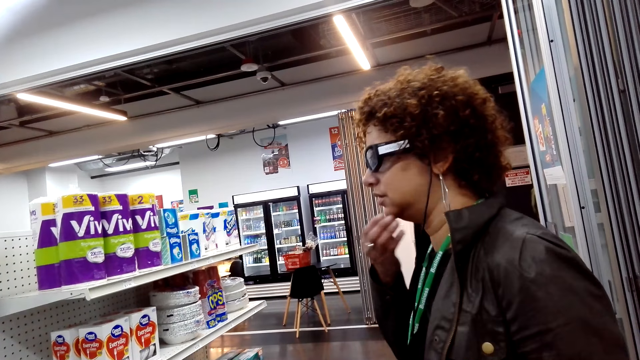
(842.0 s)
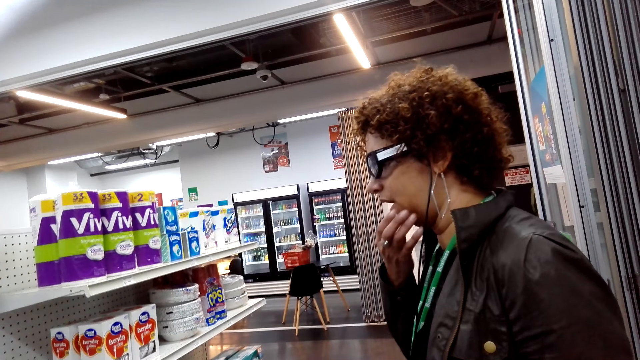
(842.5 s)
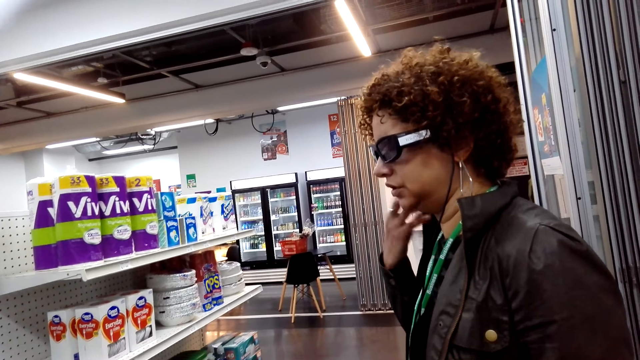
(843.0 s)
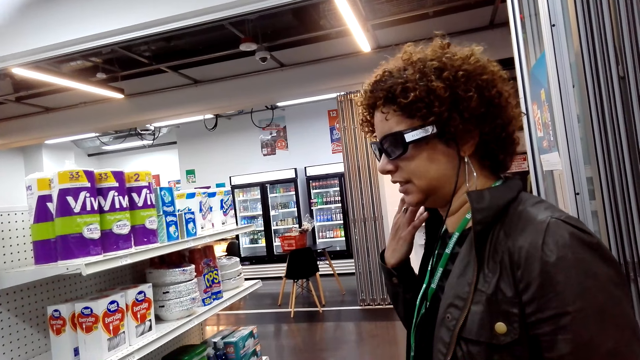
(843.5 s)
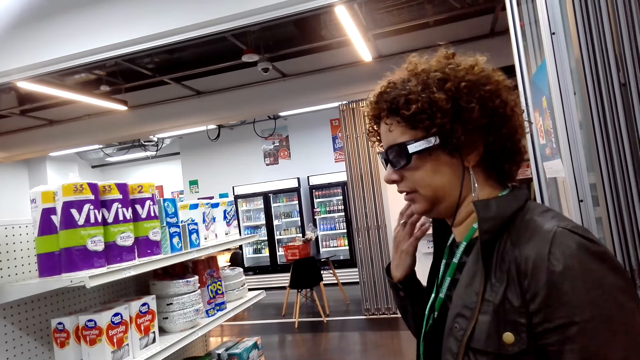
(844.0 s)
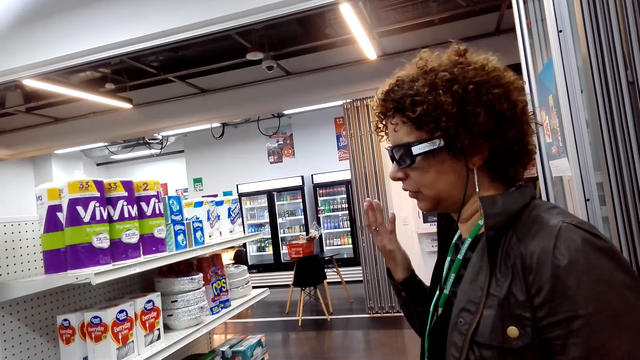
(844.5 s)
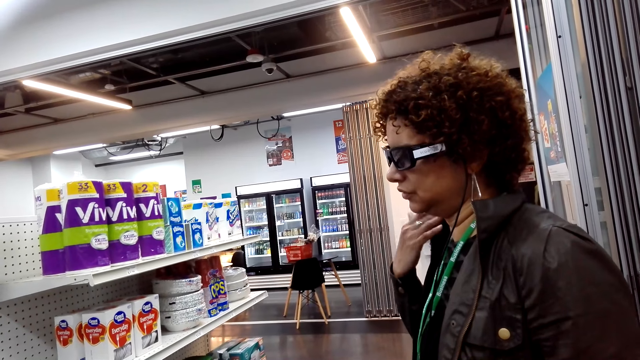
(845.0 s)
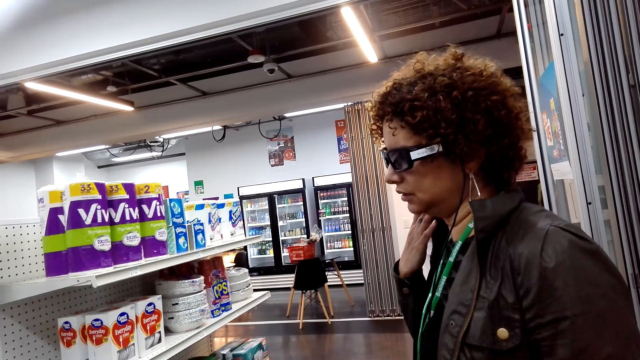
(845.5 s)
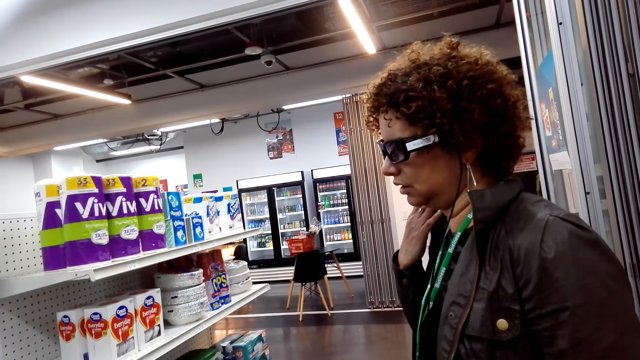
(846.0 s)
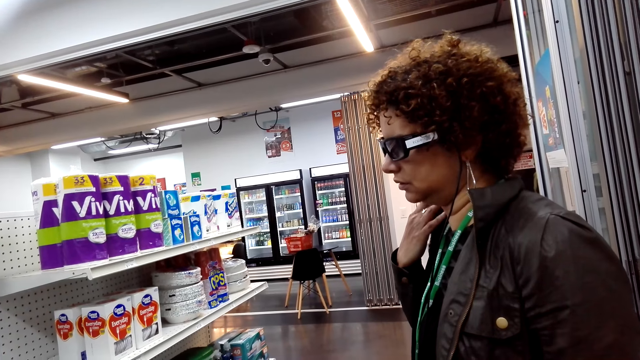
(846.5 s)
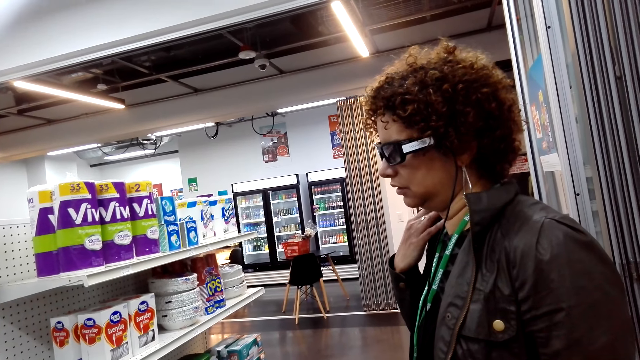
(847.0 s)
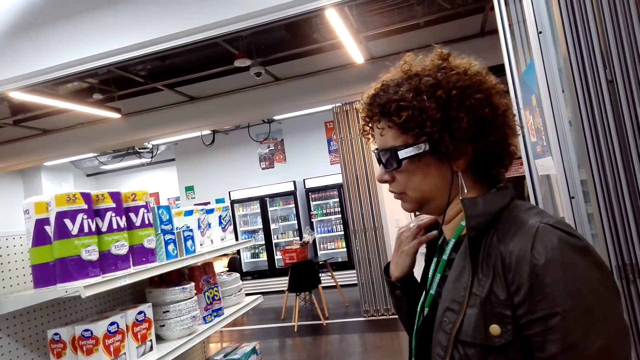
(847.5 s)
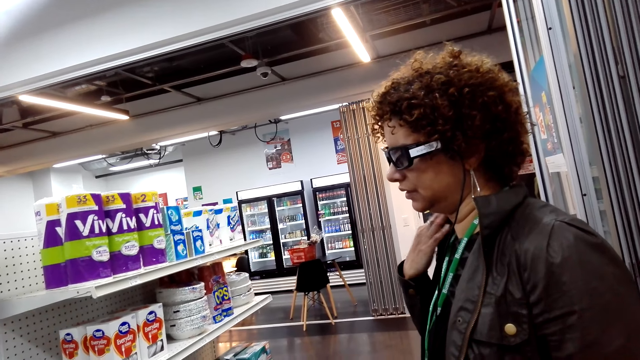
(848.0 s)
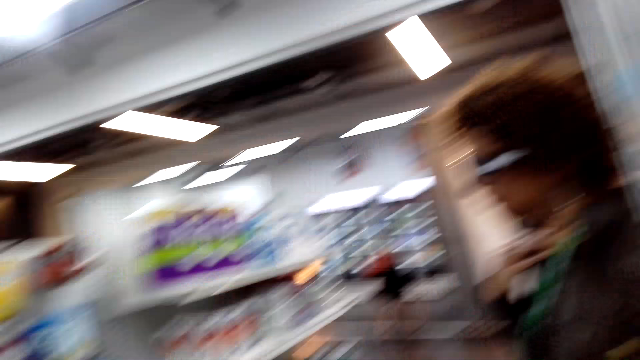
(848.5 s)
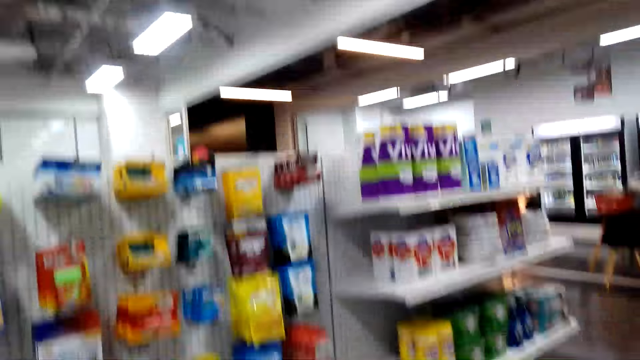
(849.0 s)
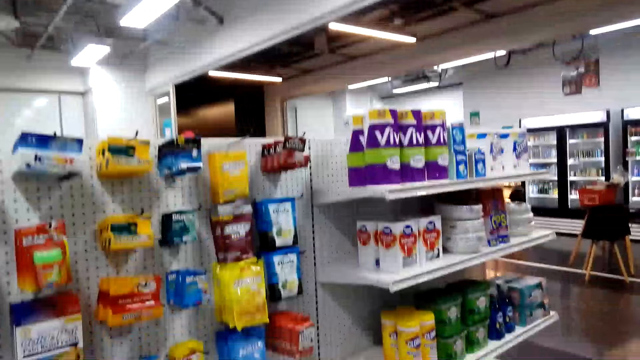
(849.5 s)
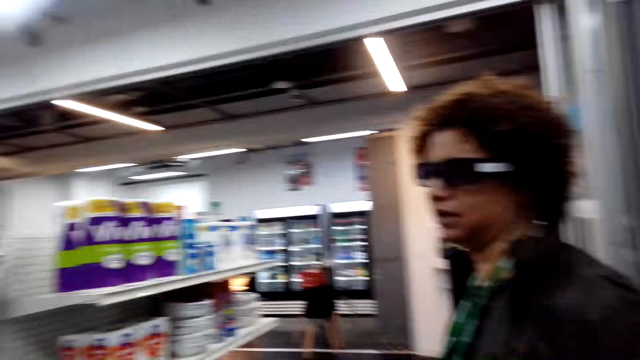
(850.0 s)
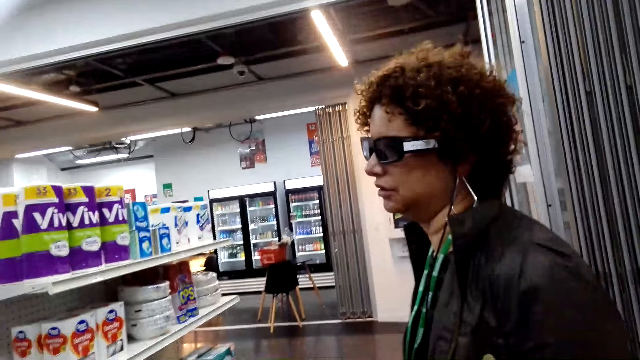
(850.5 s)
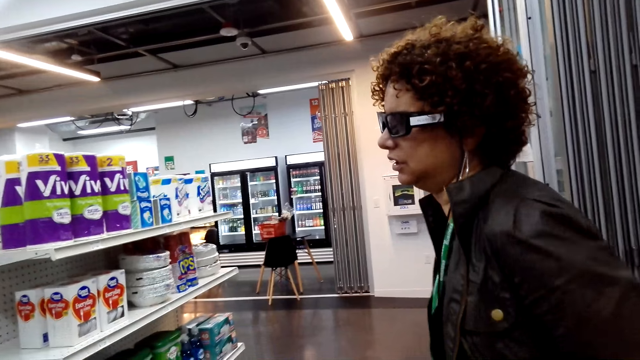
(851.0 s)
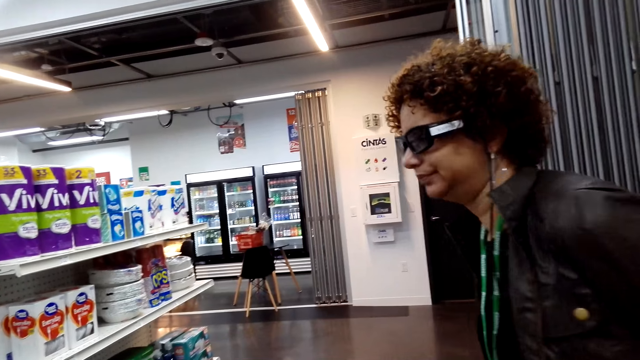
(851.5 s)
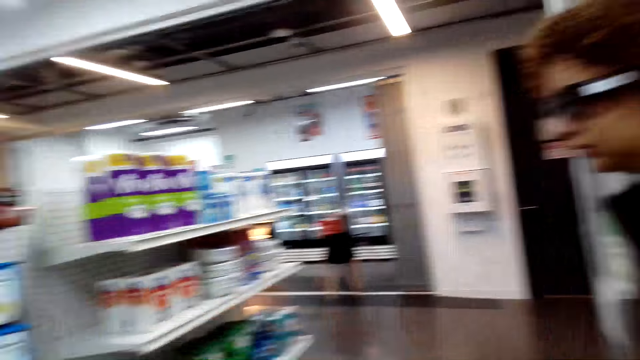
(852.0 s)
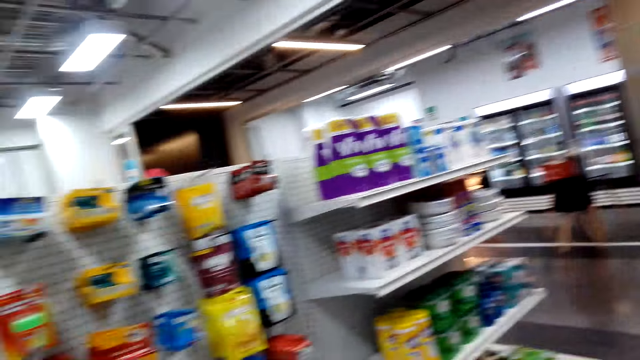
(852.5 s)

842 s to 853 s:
The camera wearer converses with a woman. A lady touches the face. The camera wearer stares at the shelf. They look around the shop. They stare at another lady. They converse with the woman.

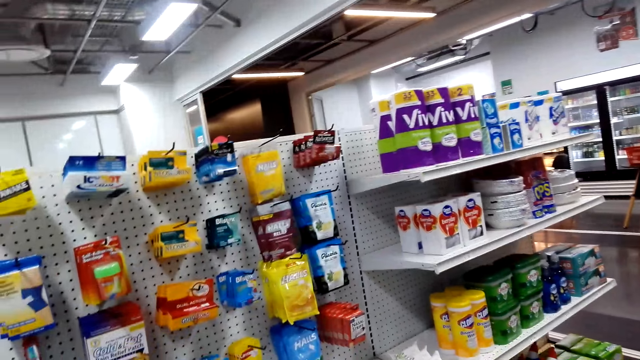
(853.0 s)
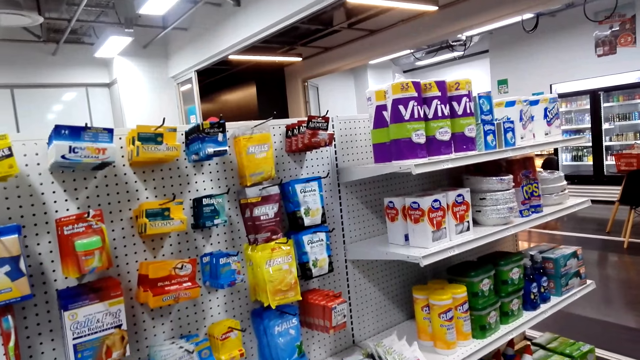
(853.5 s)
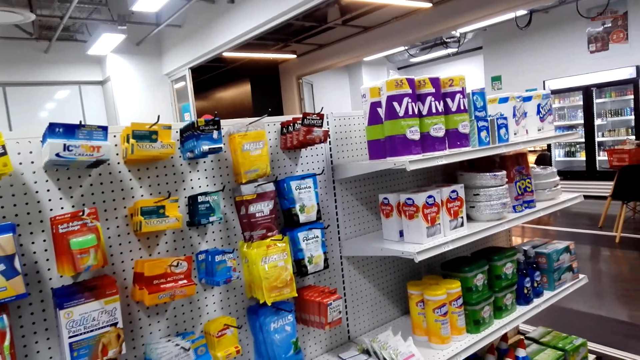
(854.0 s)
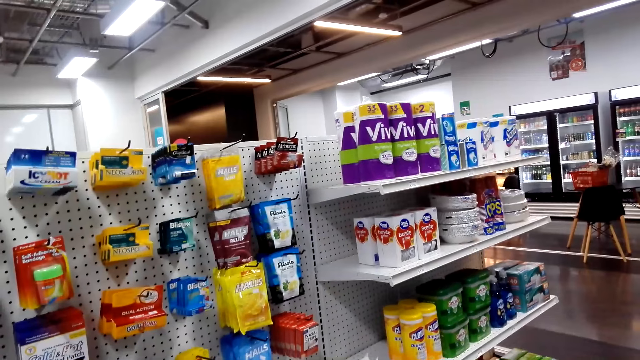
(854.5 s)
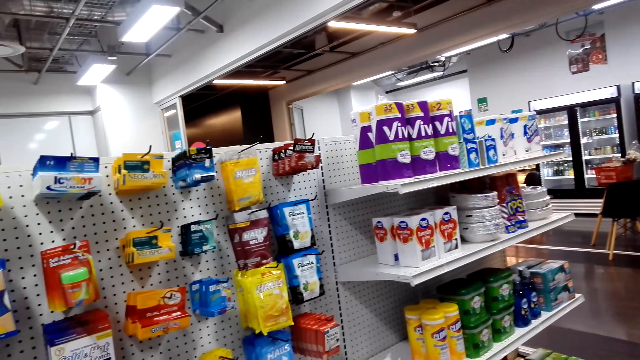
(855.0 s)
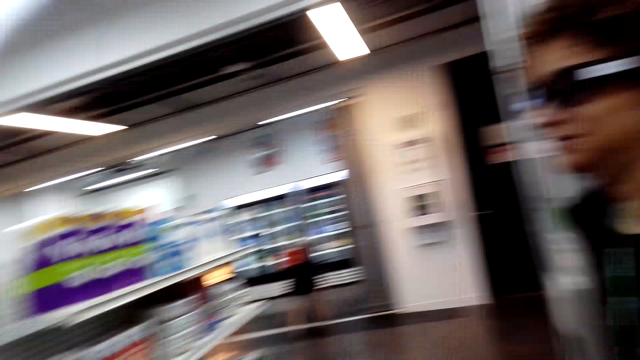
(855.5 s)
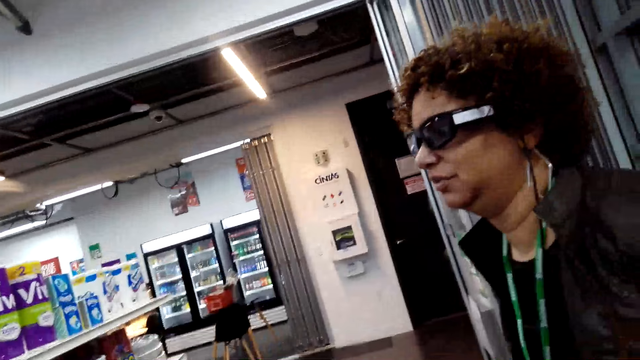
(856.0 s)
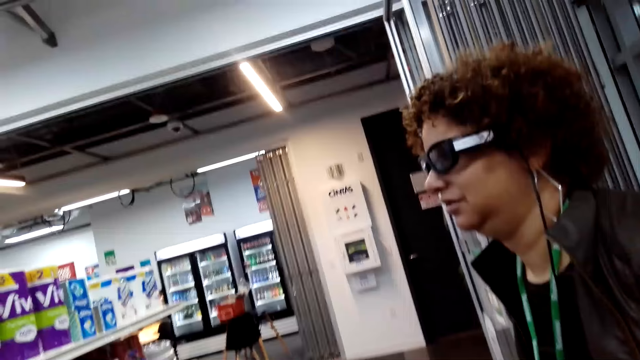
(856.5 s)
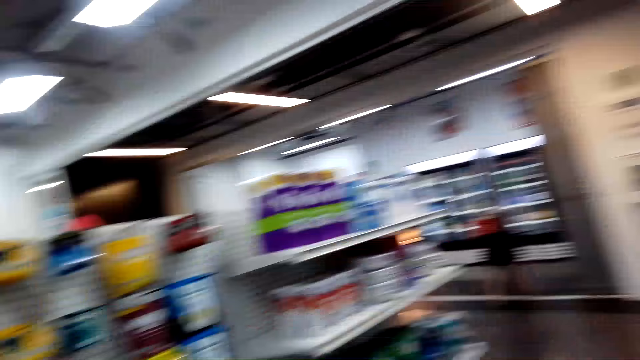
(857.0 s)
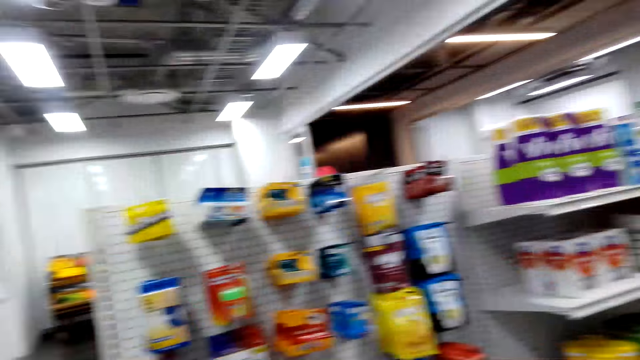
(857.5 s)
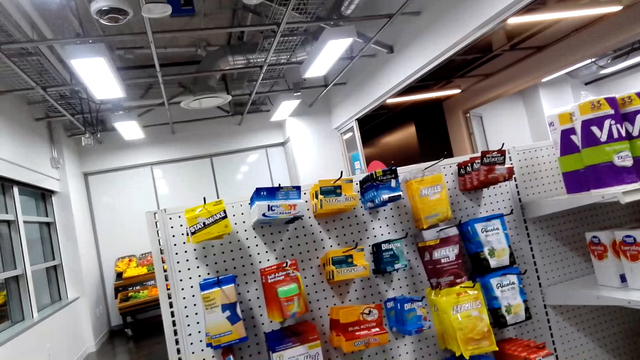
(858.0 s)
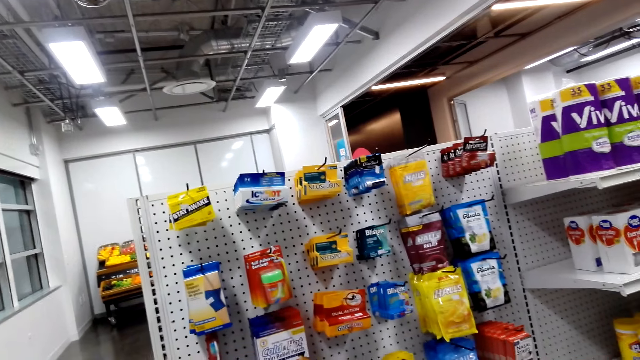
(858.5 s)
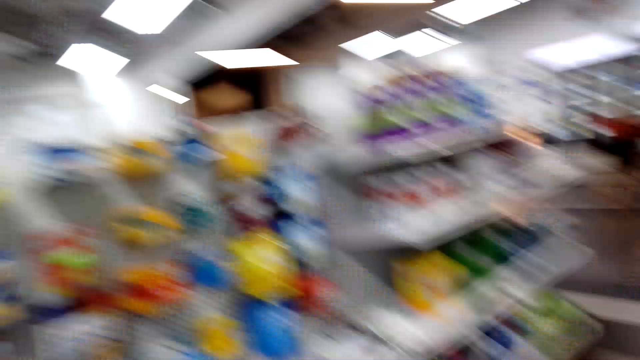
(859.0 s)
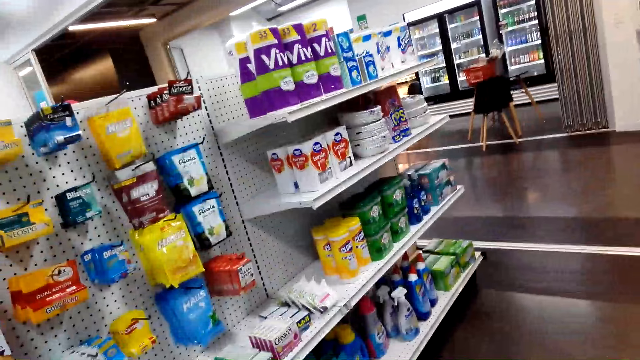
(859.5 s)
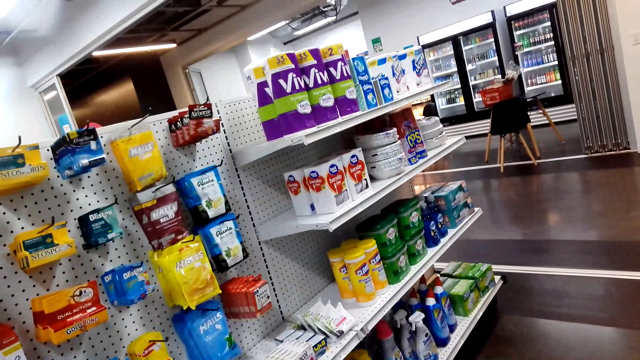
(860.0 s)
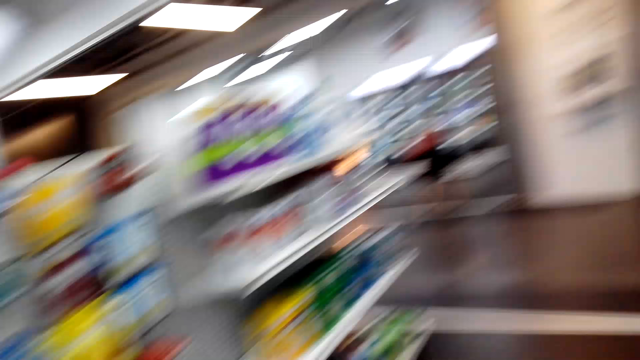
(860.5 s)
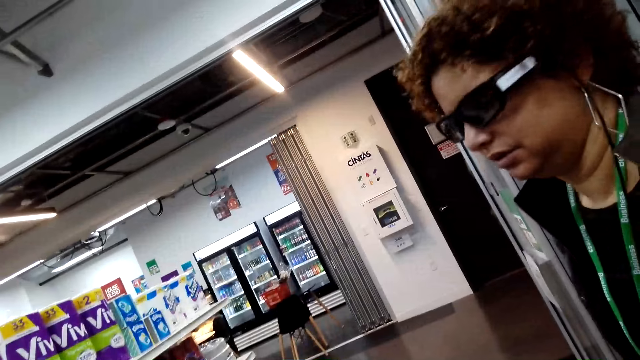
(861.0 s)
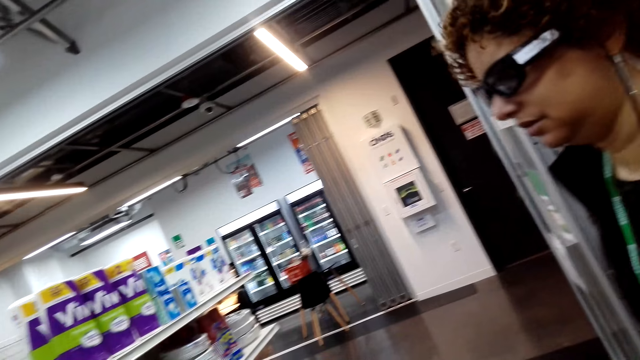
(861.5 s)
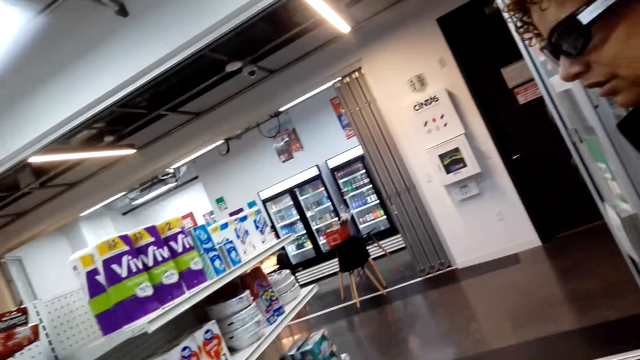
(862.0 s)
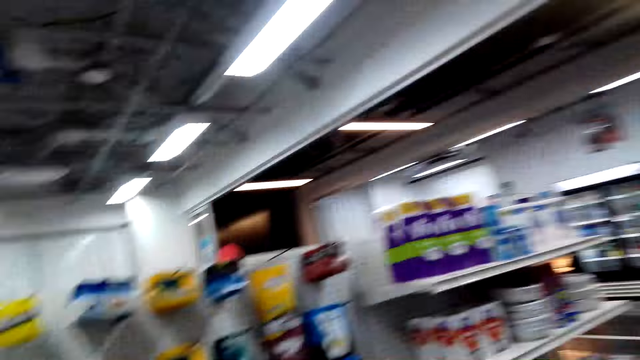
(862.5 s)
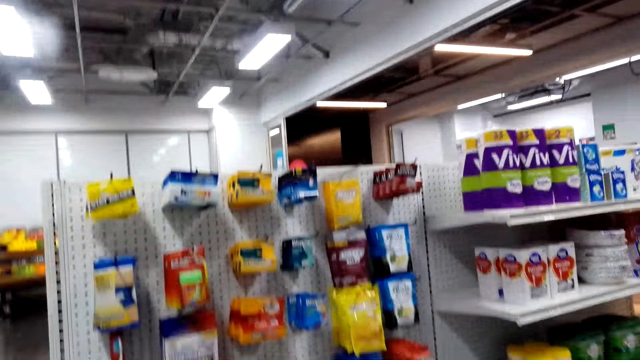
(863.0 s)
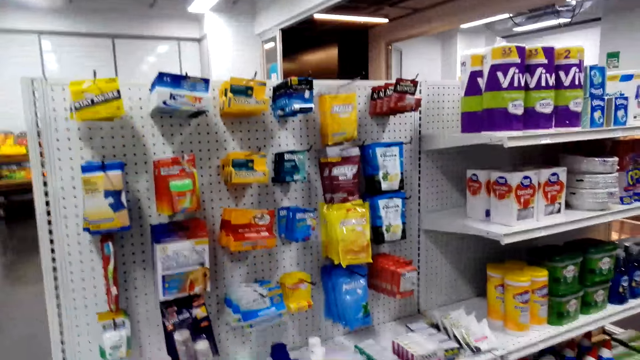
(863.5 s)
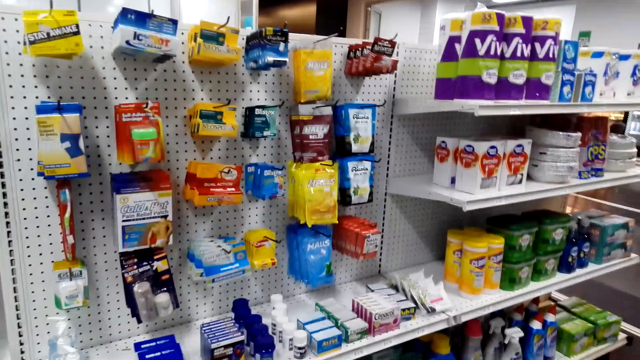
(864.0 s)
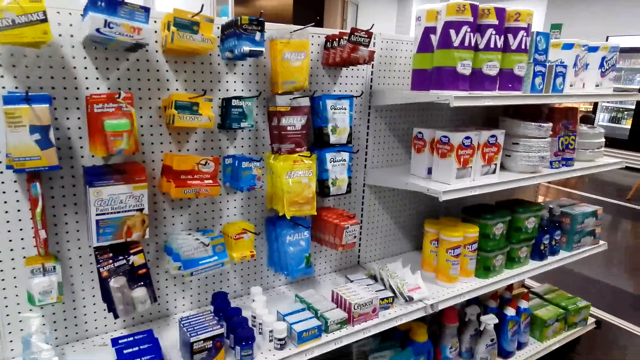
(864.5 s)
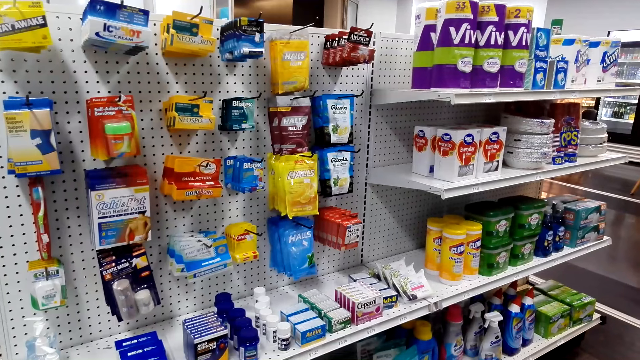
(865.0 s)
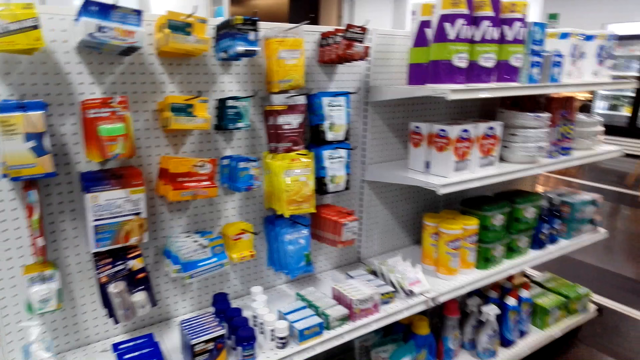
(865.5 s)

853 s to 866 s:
The camera wearer stares at the shelf. They look around the shop. They stare at a lady. They converse with the lady. They look around the shop. They stare at the shelf. They stare at the lady. They stare at the shelf.
